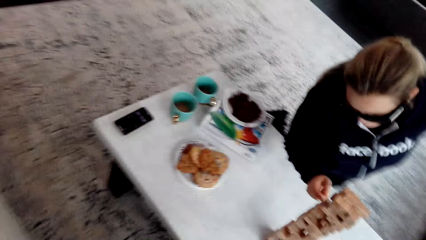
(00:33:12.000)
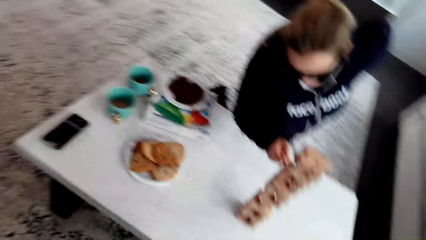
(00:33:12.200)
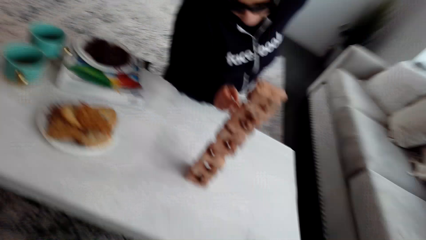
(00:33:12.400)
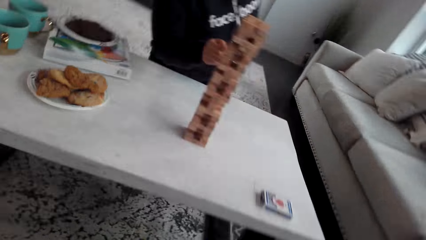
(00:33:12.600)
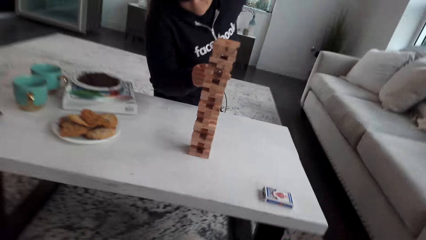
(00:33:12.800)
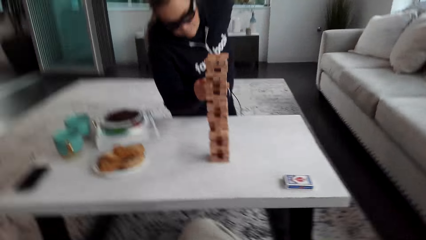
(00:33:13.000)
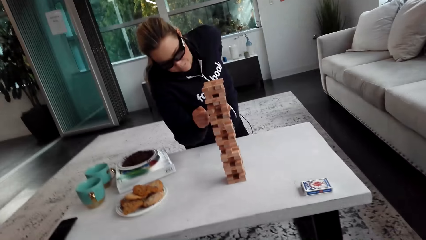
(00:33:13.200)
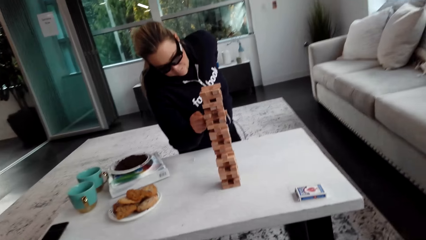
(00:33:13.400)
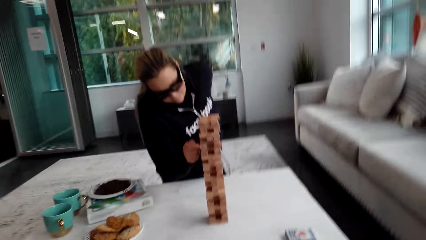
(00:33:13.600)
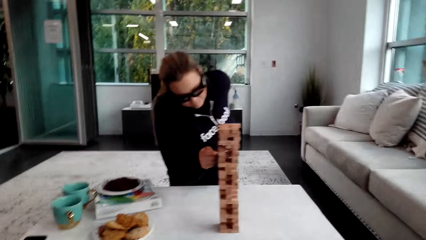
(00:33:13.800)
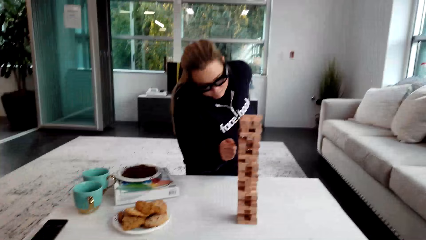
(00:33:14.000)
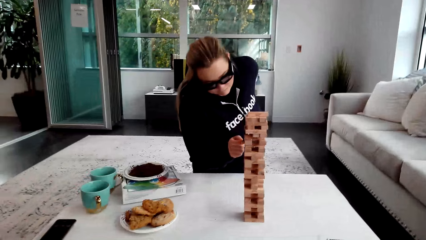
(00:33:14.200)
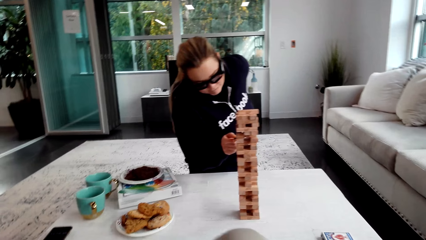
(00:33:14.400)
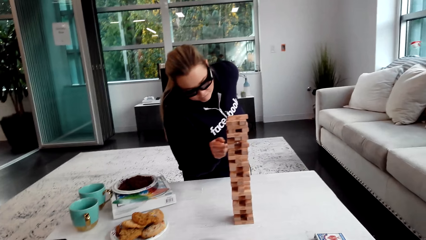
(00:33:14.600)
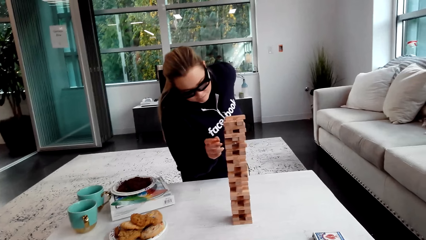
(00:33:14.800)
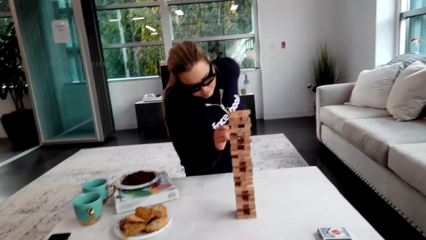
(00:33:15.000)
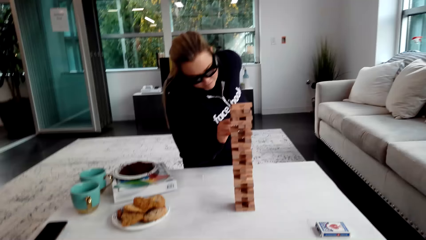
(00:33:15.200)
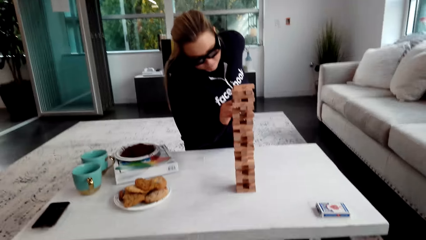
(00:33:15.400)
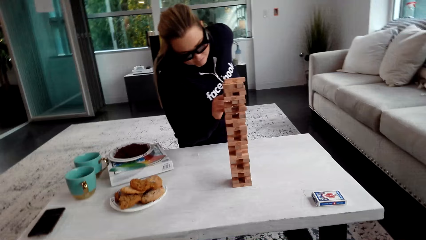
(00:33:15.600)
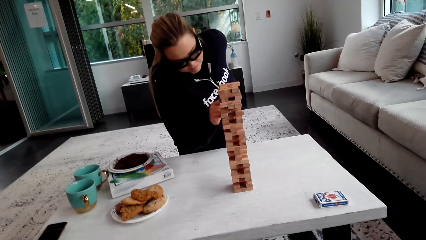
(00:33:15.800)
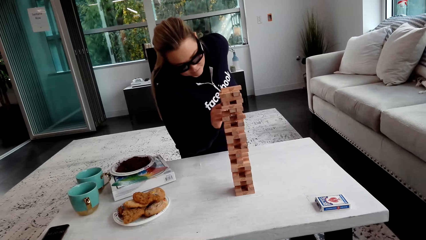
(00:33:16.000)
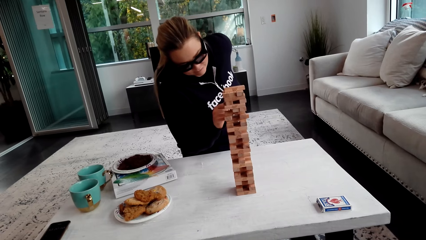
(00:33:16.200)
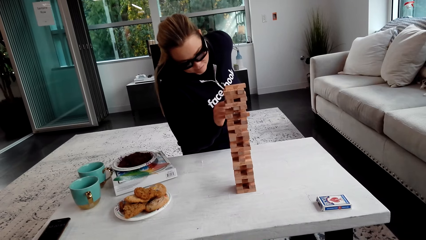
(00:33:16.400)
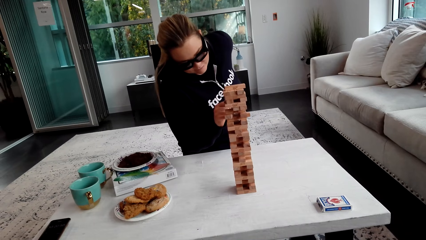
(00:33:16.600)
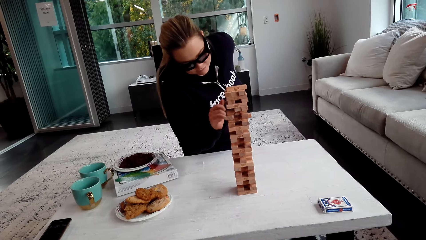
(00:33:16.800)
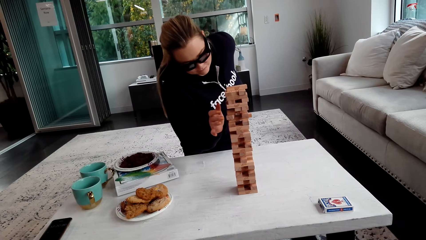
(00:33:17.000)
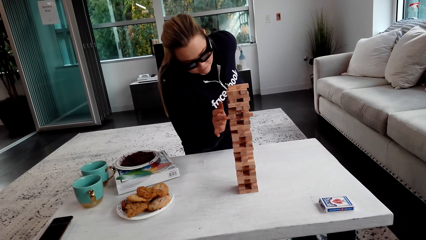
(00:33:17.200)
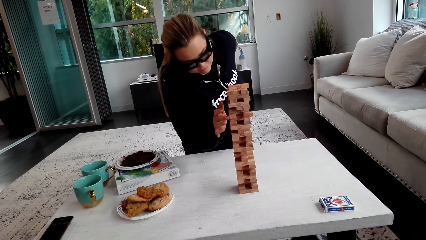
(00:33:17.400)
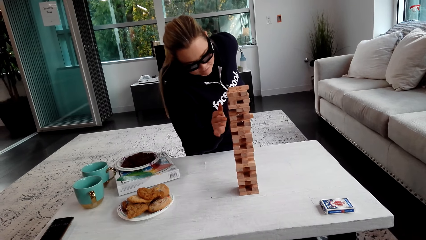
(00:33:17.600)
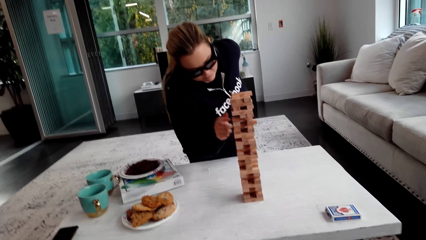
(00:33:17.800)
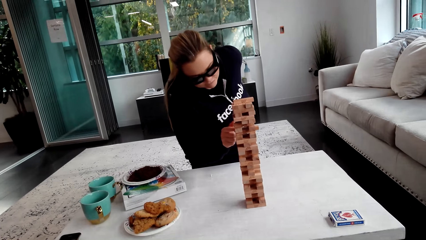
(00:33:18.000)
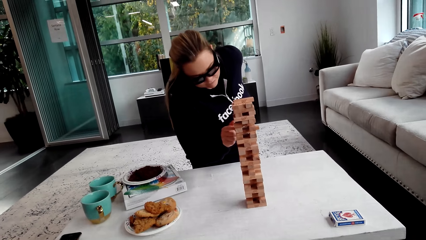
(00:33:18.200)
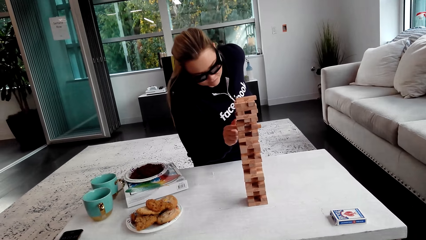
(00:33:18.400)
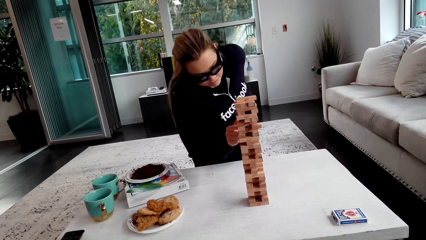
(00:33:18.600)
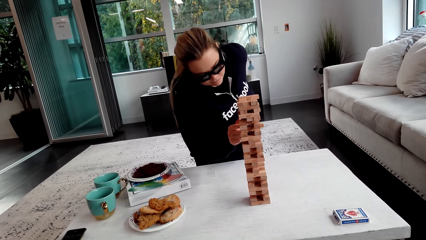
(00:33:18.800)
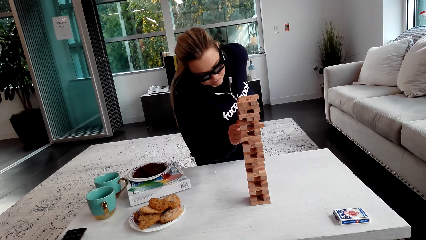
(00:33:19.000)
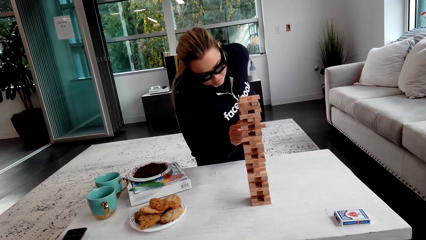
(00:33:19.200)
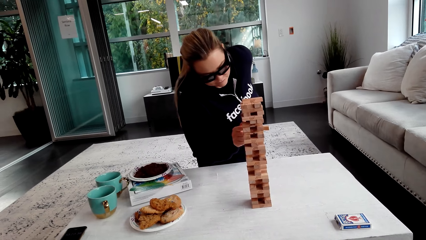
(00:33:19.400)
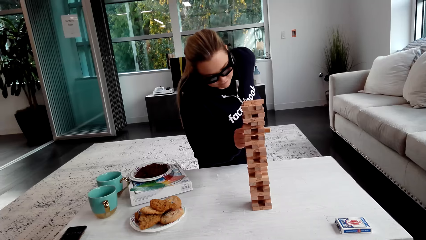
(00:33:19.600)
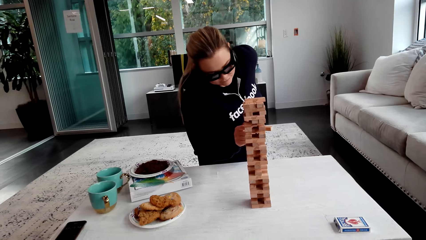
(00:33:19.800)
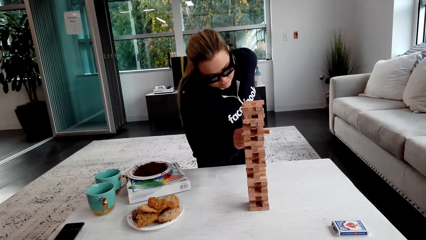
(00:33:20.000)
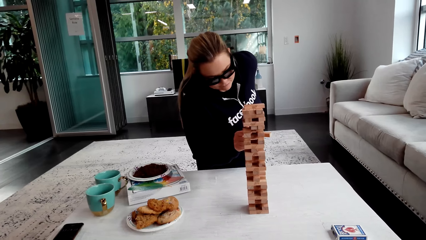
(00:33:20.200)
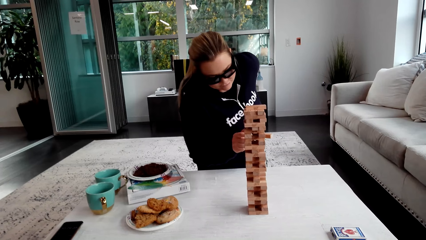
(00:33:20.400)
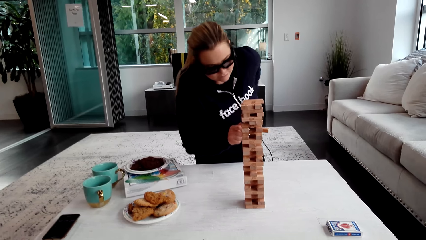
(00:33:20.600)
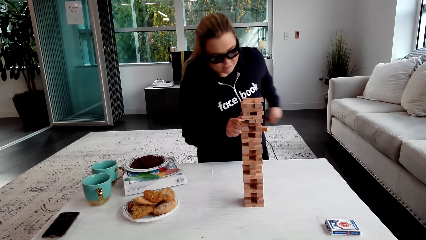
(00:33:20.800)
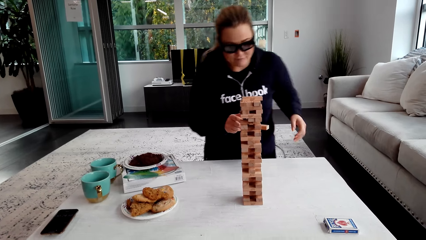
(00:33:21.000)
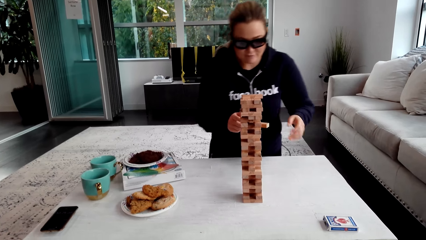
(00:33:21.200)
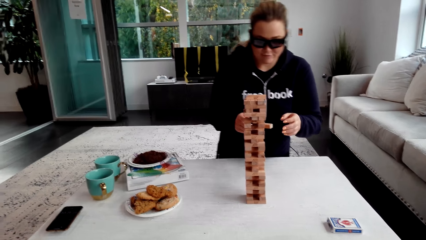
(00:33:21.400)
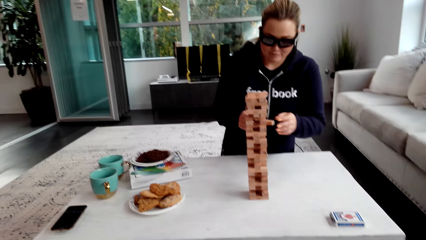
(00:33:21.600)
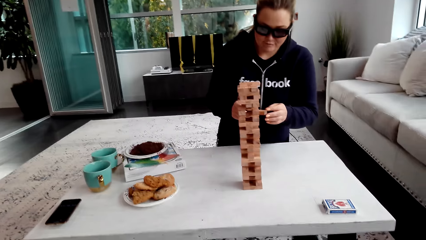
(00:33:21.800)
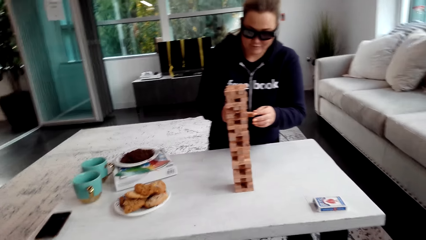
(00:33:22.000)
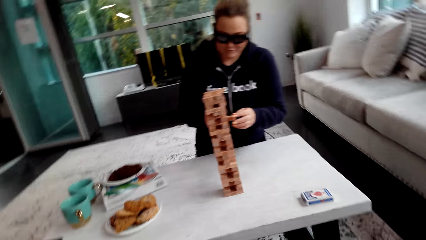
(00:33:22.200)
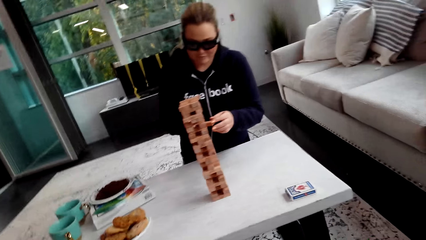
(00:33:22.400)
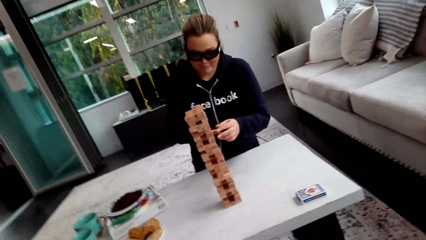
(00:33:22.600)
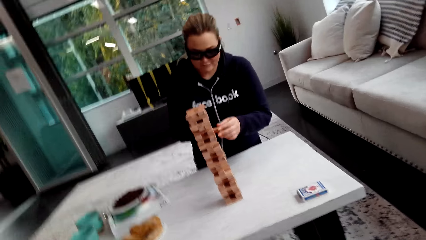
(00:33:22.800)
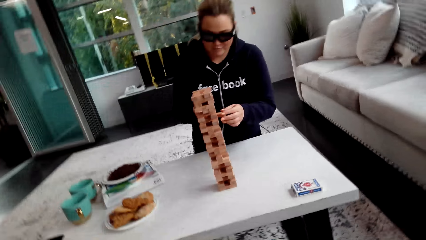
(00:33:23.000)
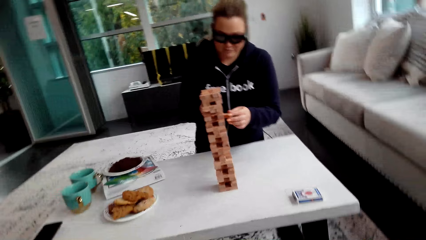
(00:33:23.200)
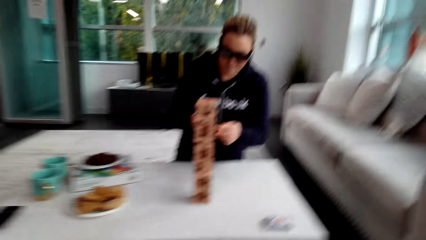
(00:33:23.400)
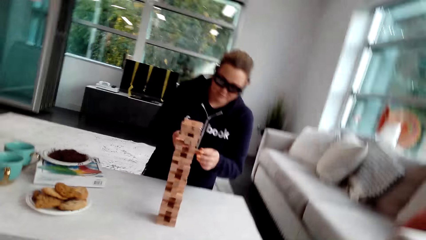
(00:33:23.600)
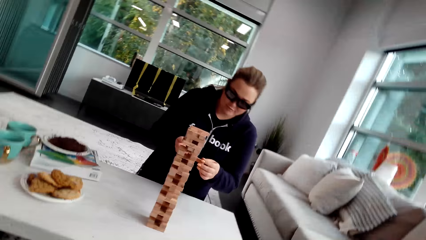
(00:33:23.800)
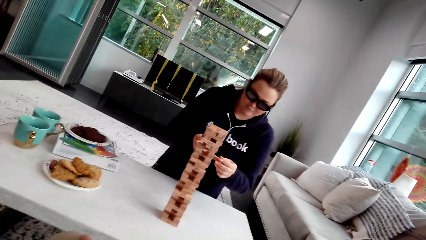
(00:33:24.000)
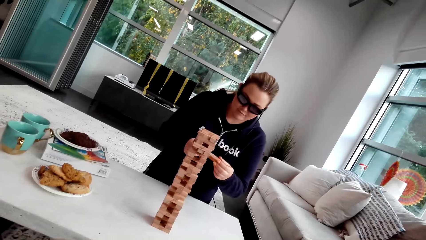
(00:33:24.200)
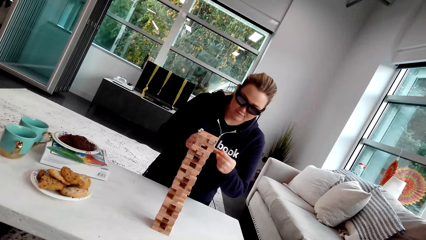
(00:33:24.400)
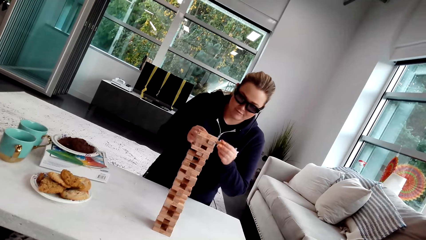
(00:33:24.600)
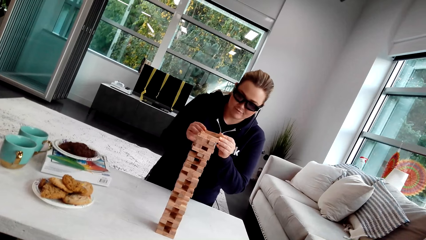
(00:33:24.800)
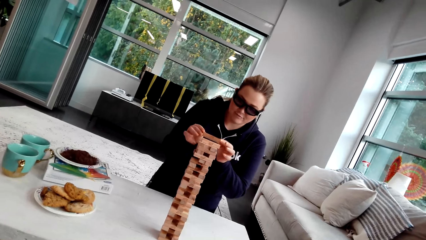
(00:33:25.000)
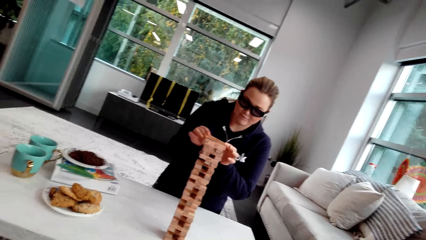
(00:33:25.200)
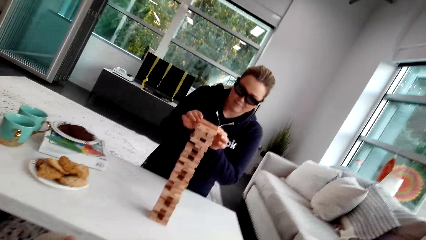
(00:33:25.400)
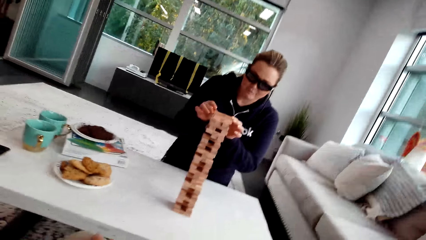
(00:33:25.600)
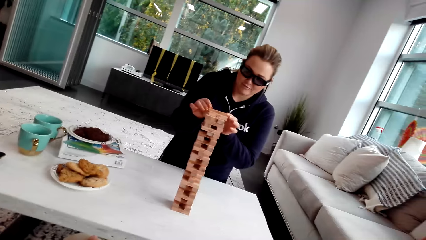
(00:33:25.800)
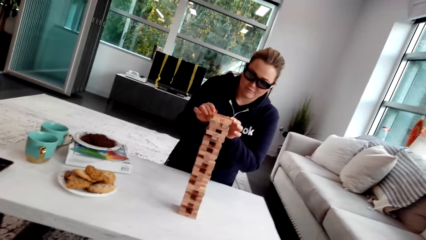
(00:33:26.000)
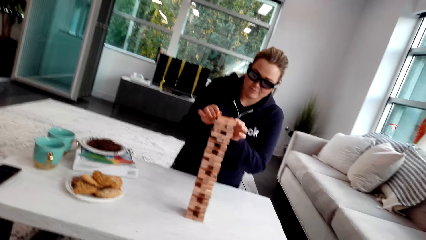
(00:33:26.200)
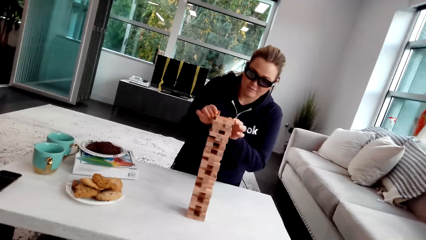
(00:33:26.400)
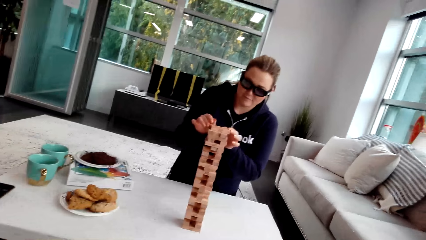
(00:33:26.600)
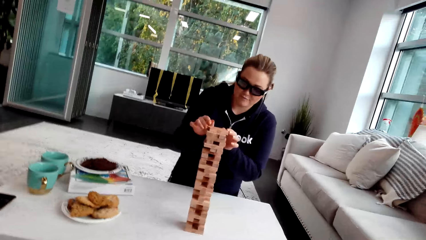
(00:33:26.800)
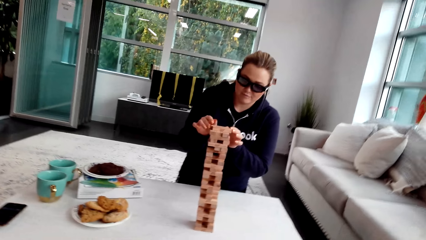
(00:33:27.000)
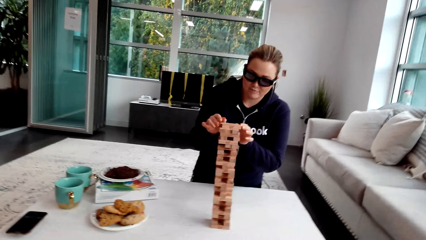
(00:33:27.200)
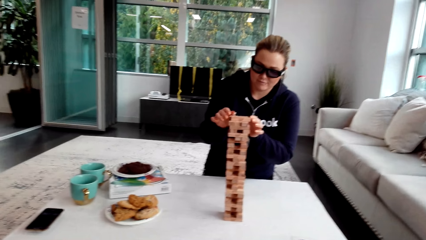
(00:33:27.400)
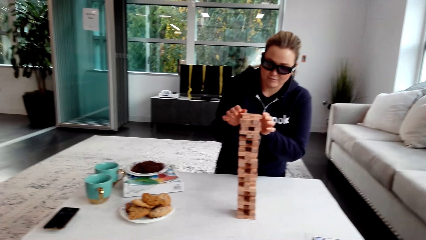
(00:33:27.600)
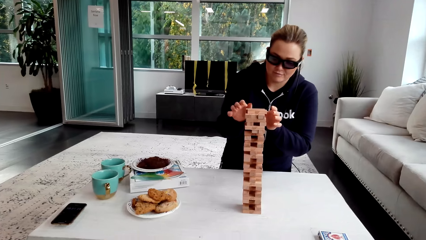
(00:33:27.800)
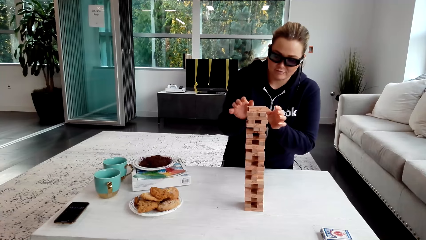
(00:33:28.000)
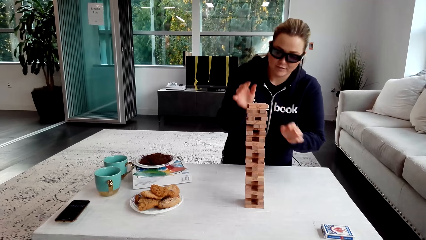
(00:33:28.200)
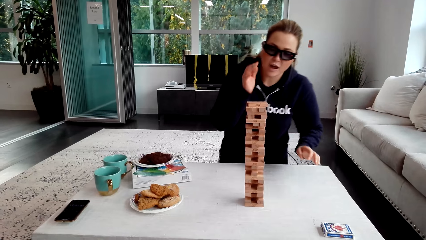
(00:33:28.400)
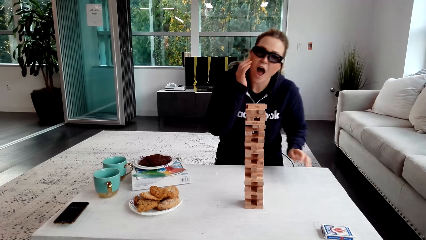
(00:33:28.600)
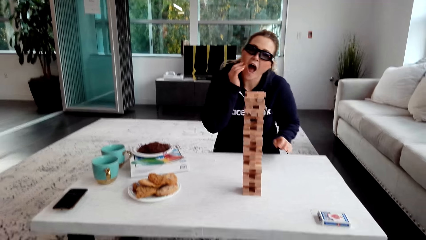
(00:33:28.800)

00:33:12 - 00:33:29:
A woman removes a piece of the jenga block. The woman plays the jenga. The camera wearer stops walking. They talk to the woman. The woman removes the wooden jenga piece with both her hands. The woman puts the wooden jenga piece on the top of the jenga with both her hands.
